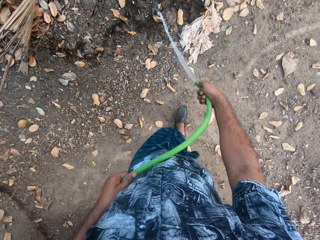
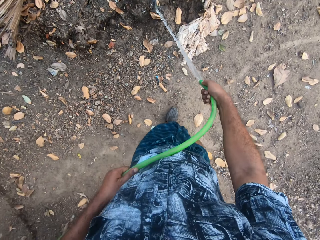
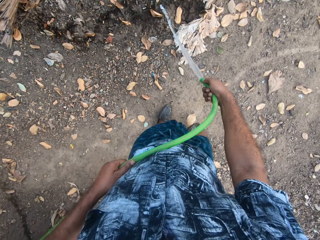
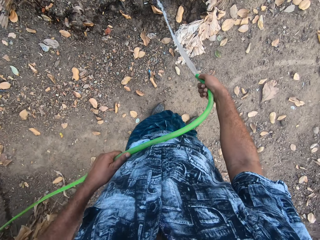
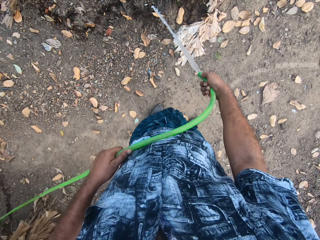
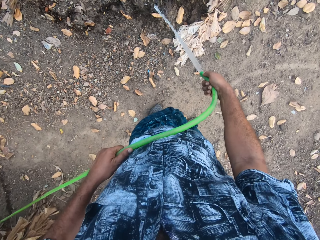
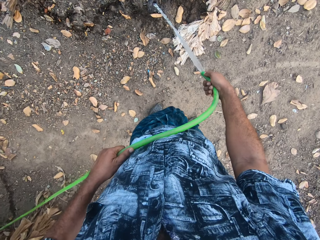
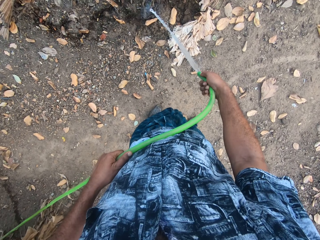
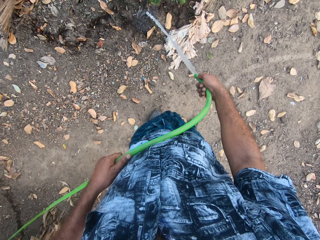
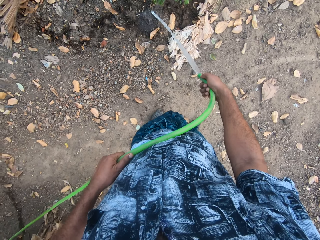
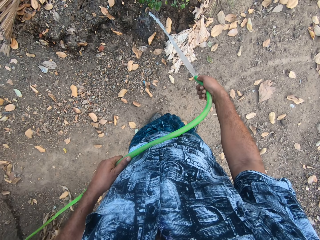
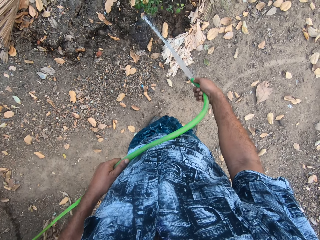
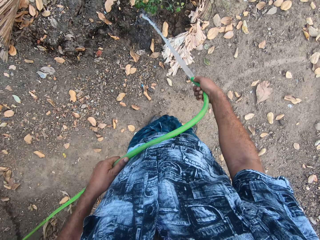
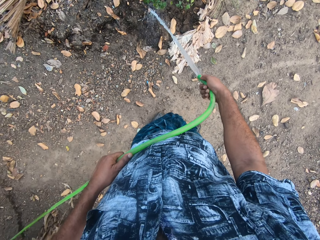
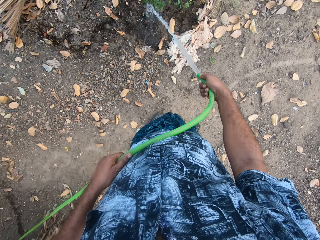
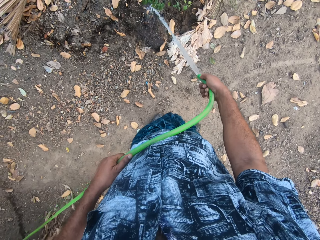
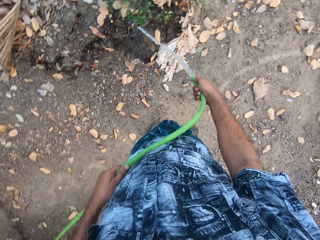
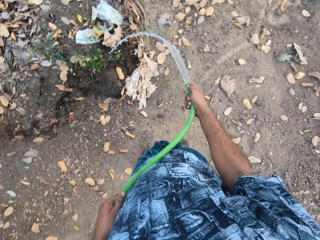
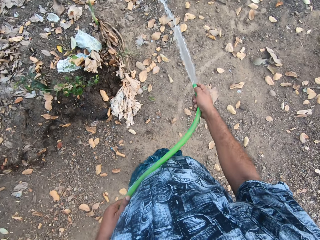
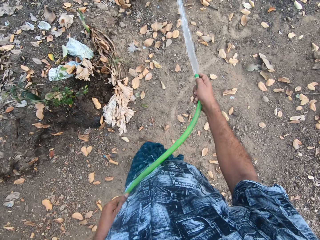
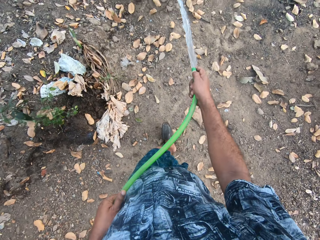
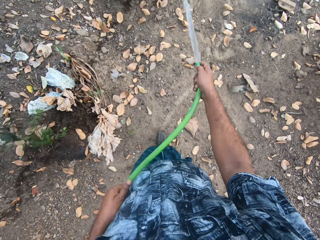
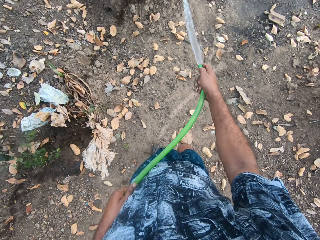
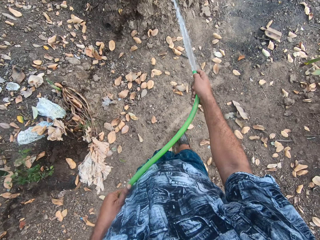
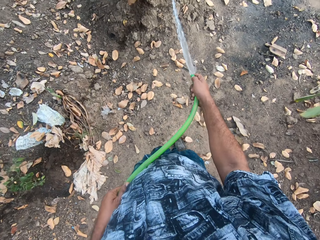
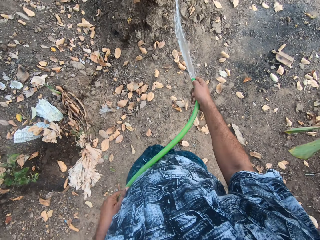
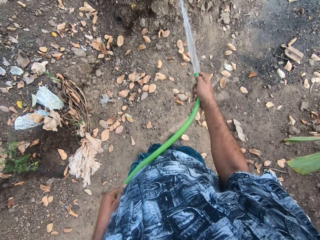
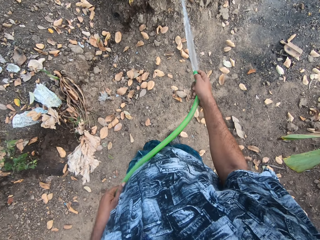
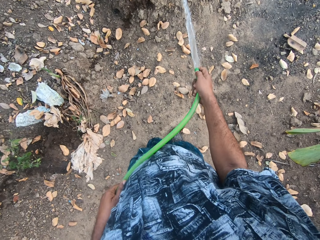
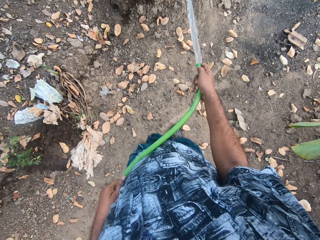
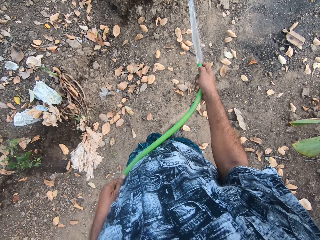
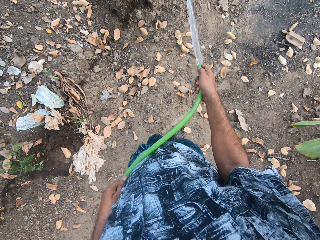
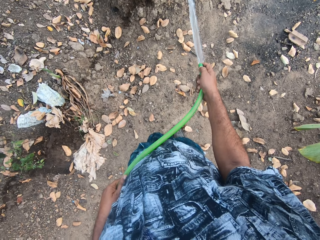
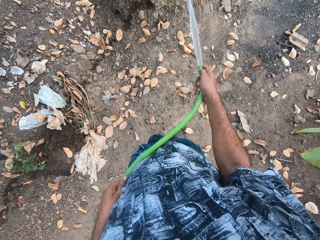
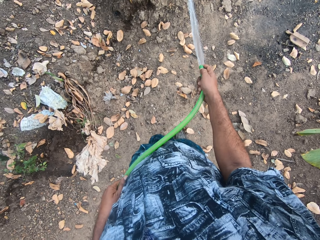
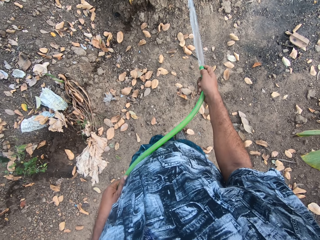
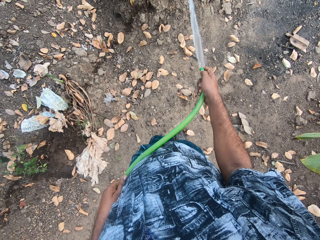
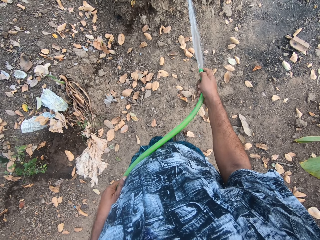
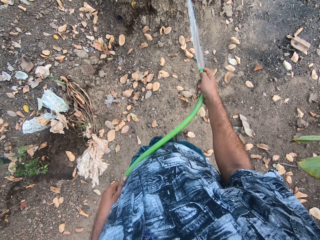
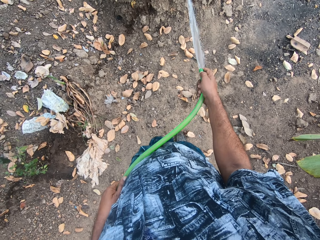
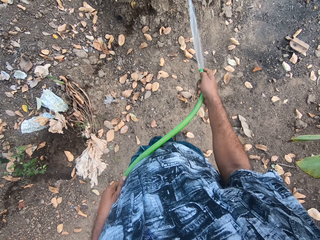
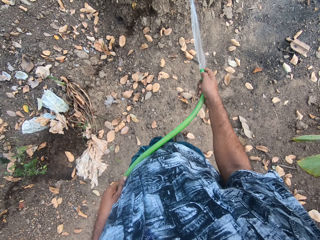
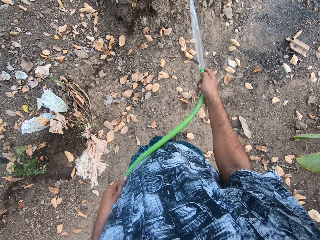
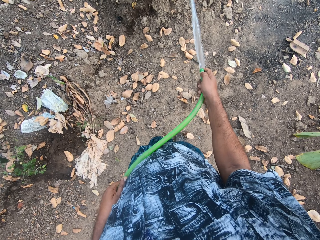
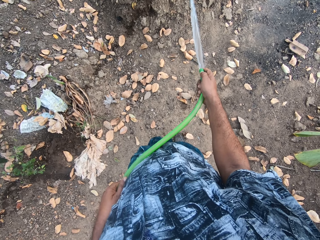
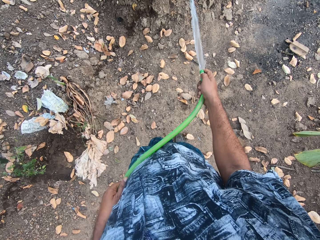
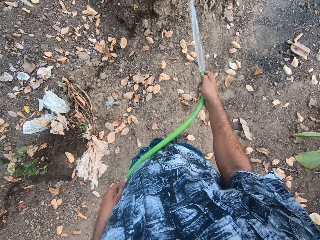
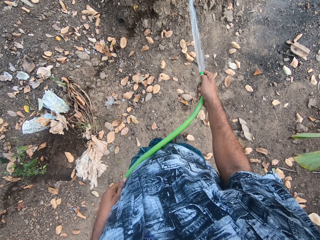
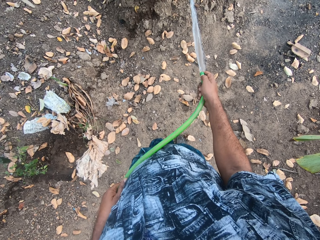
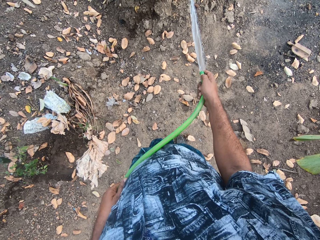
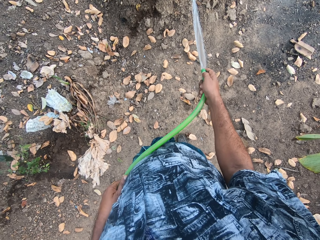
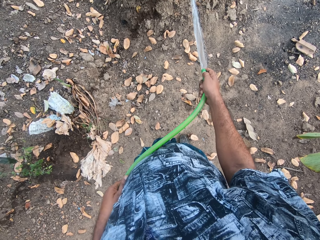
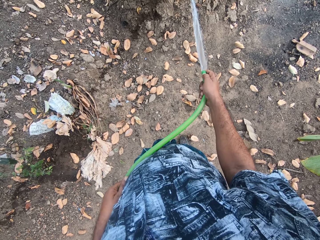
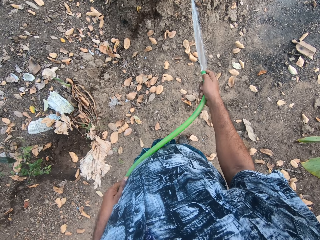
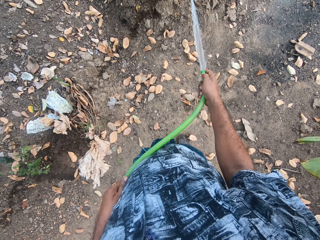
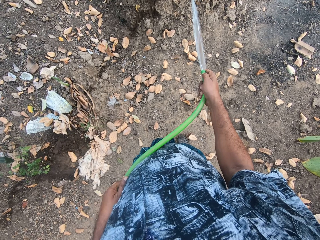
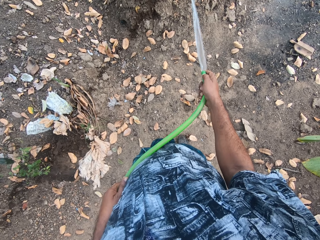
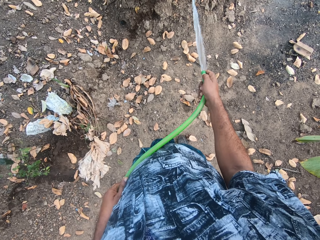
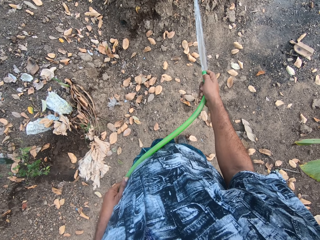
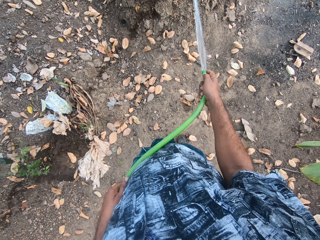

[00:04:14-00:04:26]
The camera wearer waters the plants. They walk around the garden. They water the plants.

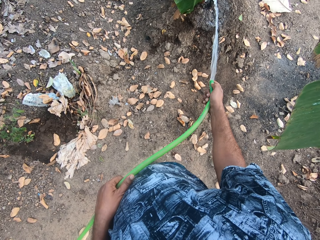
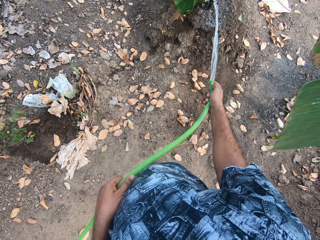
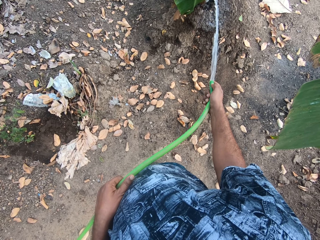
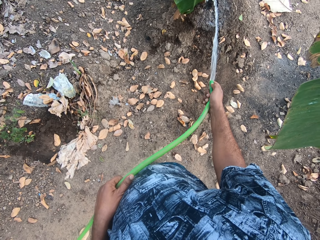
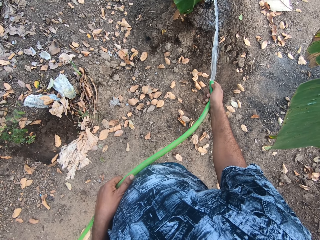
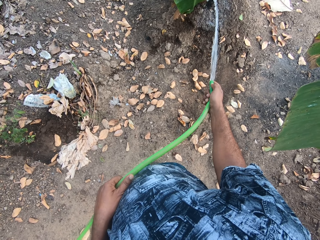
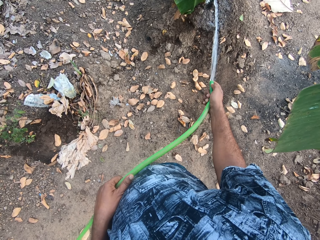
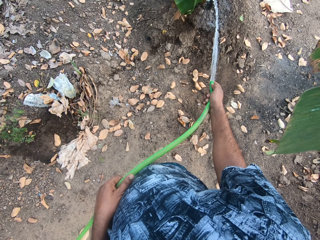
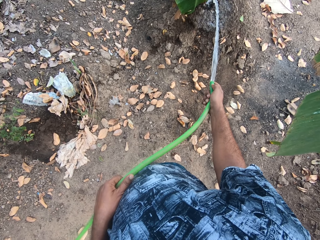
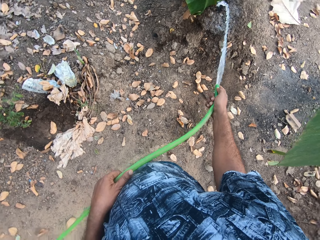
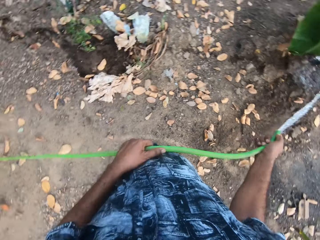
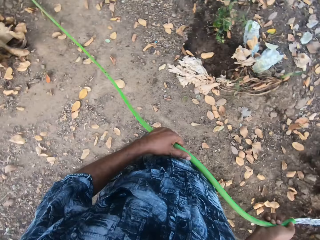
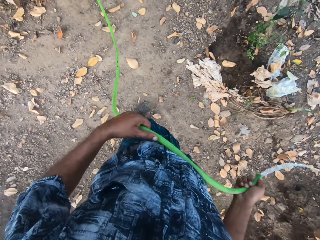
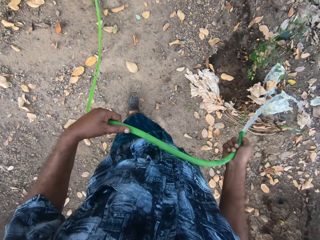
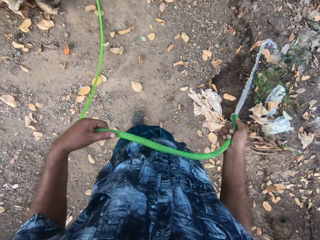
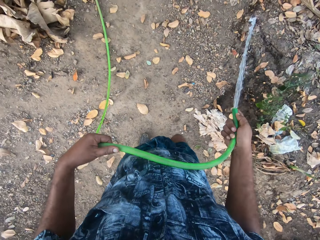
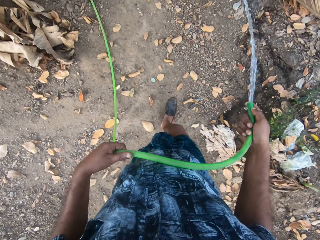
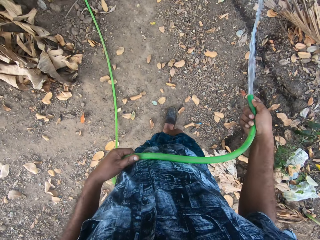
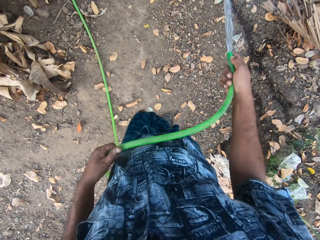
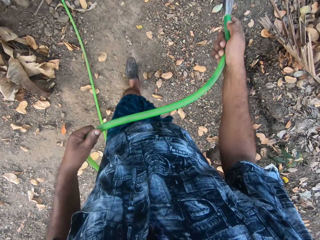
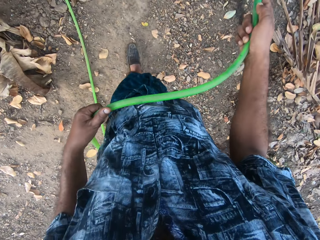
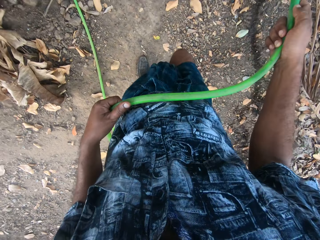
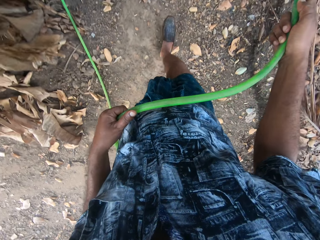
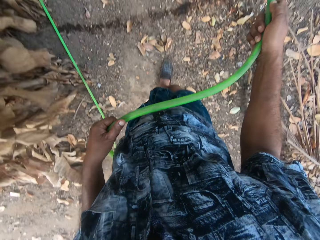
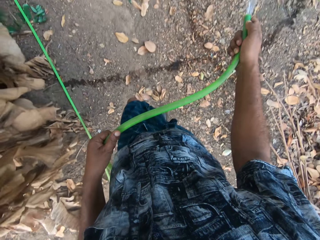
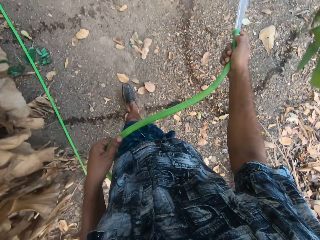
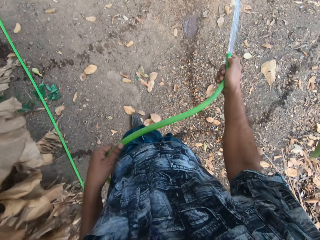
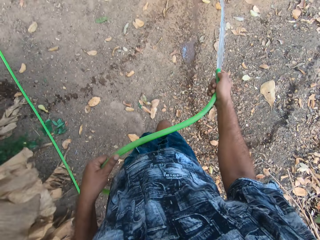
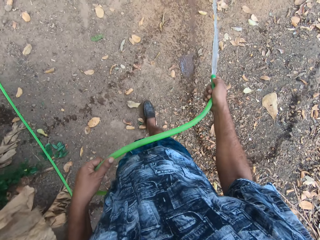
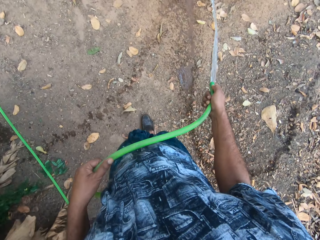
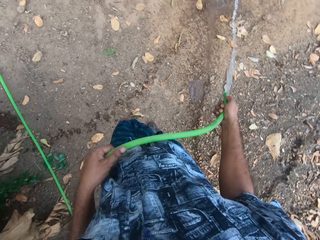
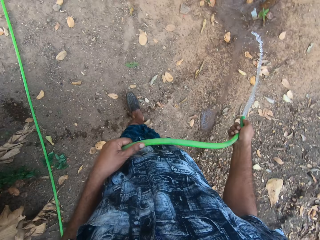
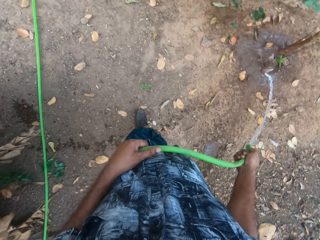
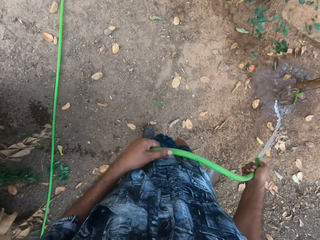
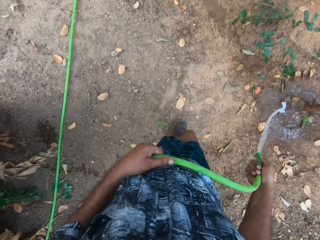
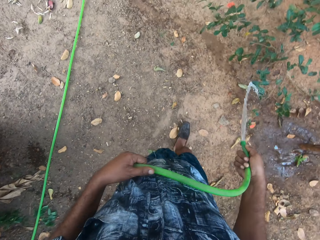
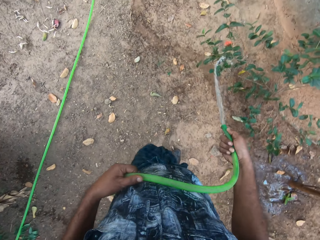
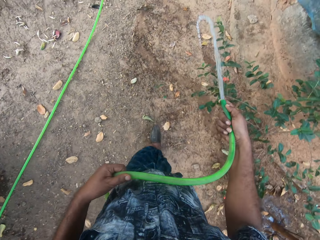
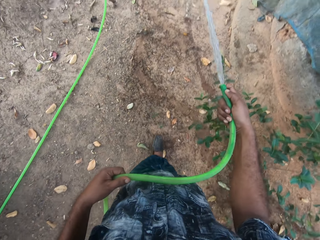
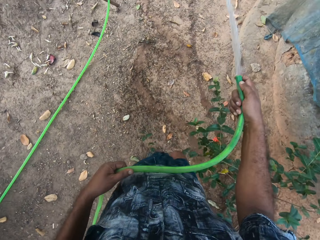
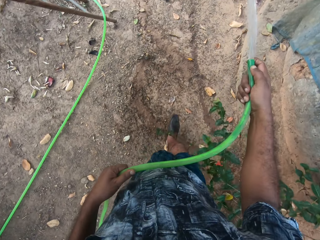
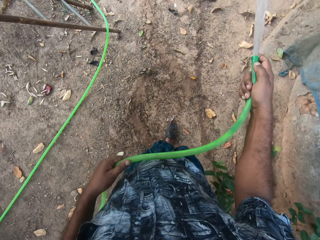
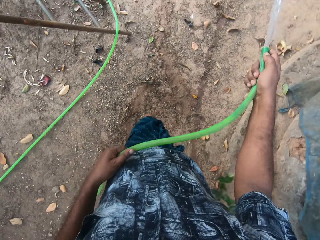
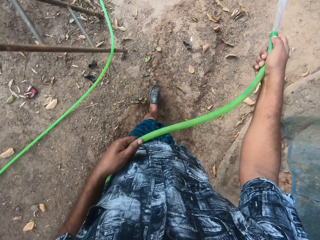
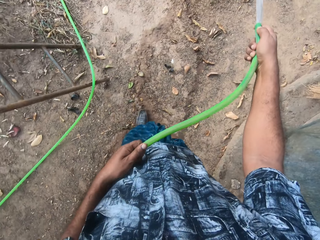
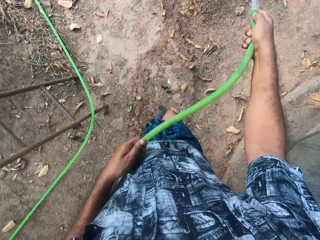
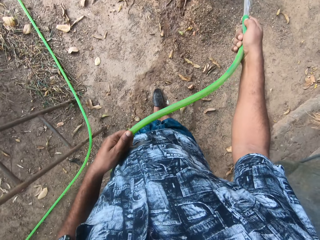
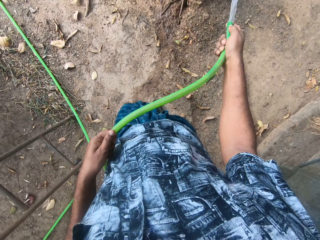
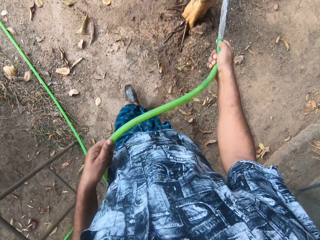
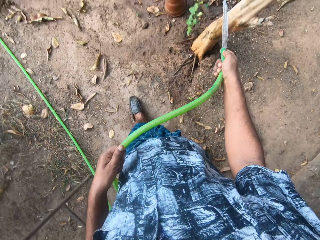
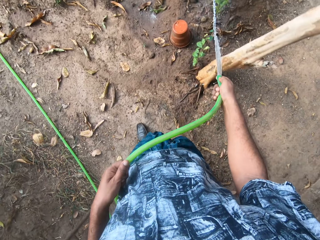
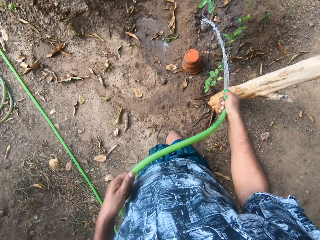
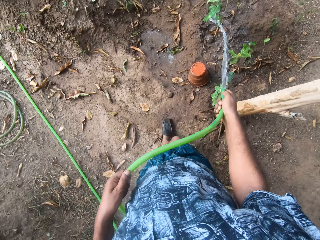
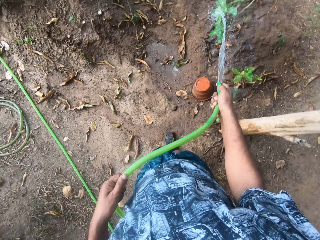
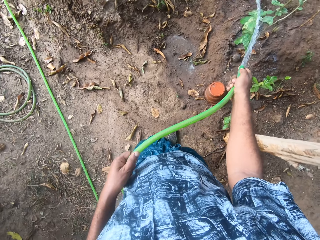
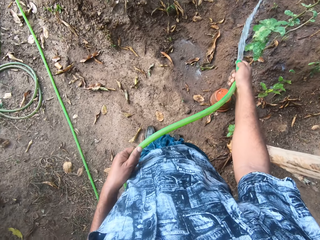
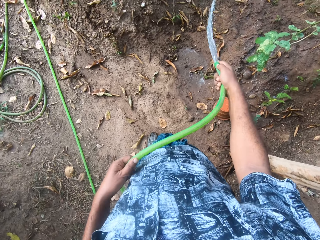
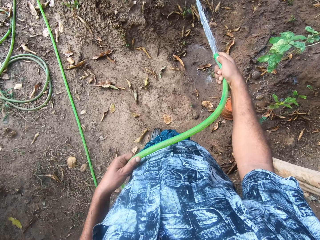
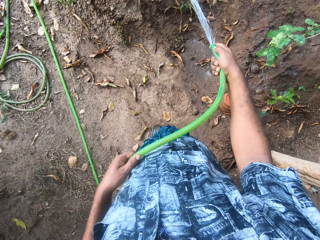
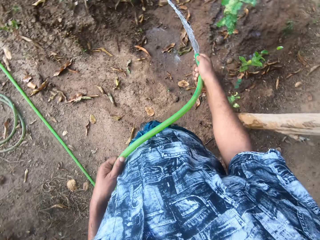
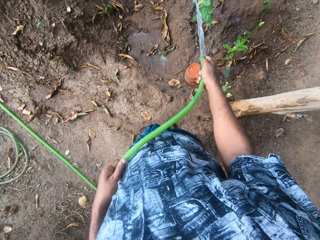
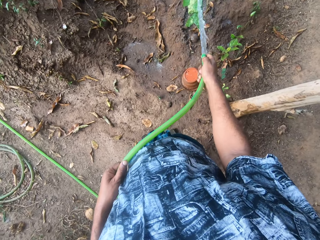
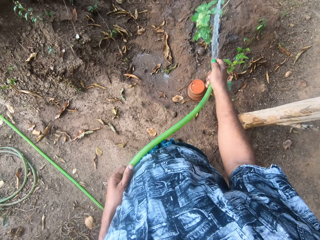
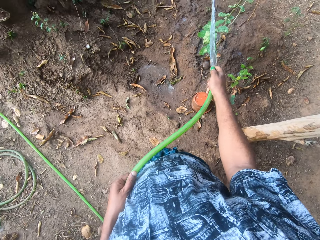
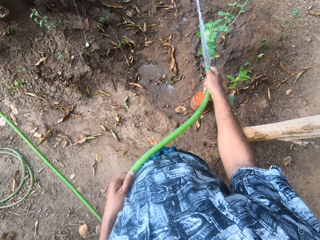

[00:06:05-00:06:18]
The camera wearer looks around the open area. They water some plants on the ground with water from the hose in both hands. They walk in the open area. They water the plant. They walk in the open area. They water the plant.
